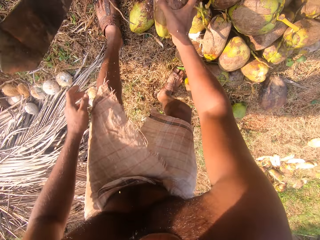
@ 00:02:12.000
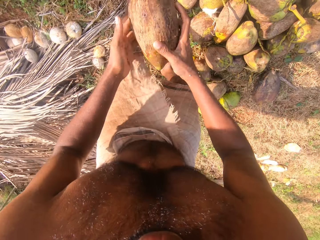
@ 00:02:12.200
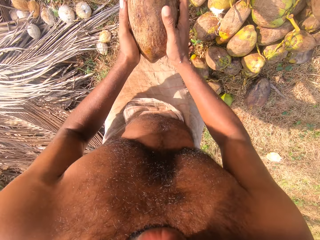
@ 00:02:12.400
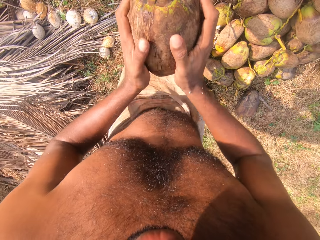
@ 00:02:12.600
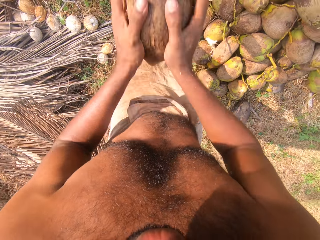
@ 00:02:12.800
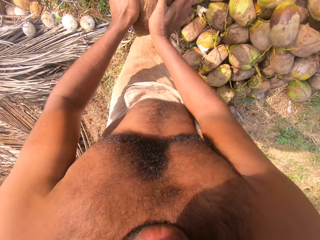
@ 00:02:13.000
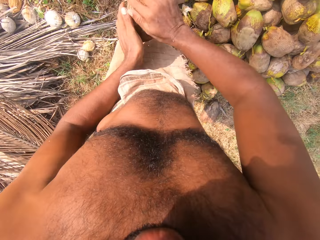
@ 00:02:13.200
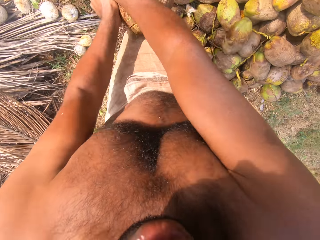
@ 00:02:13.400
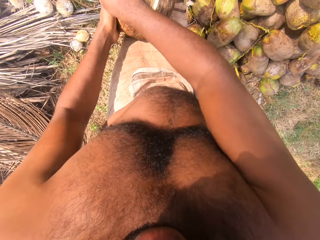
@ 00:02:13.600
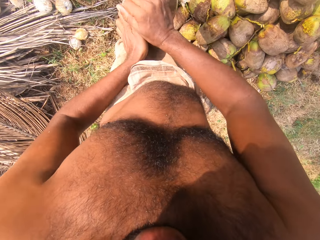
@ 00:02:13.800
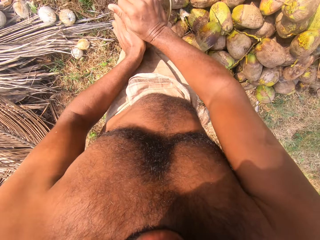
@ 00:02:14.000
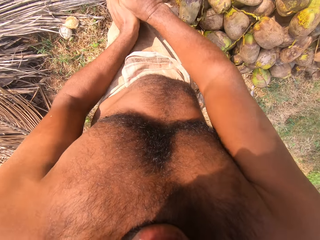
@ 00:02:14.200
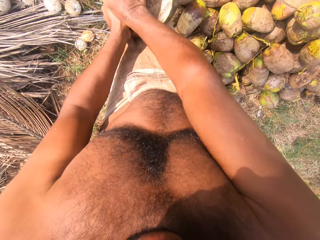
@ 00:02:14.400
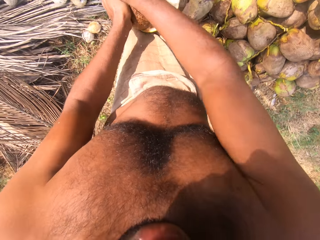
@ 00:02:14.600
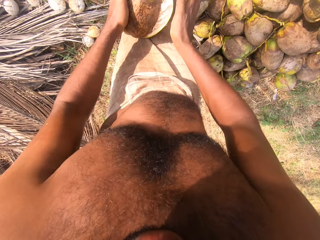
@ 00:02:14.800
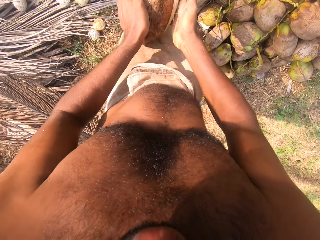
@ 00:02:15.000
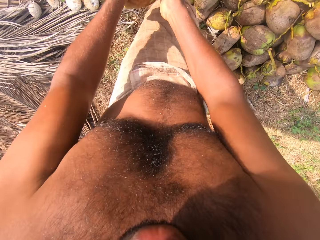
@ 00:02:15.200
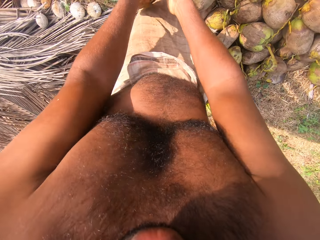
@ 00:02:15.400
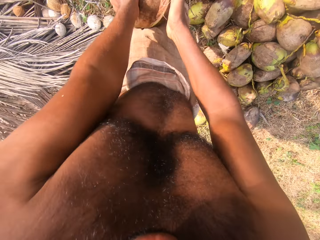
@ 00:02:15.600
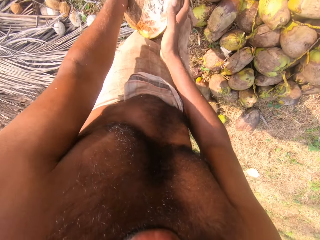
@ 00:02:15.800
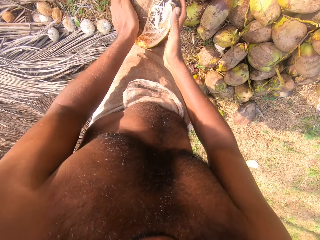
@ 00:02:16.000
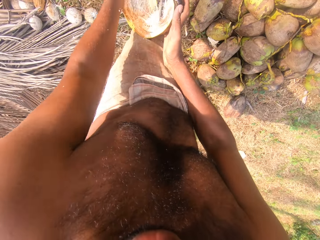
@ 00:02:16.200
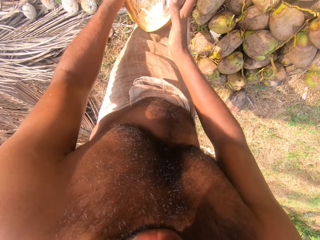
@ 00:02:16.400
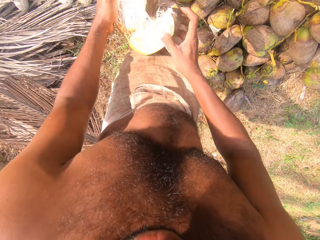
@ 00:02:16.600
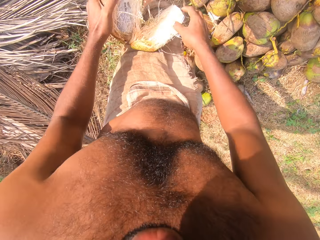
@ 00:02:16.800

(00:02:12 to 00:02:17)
The camera wearer picks up a coconut fruit from the ground with his right hand. He holds the coconut fruit with both hands. He removes the coconut husk from the coconut on the cutlass on the ground with both hands.

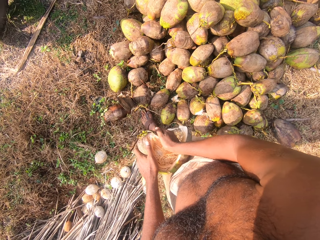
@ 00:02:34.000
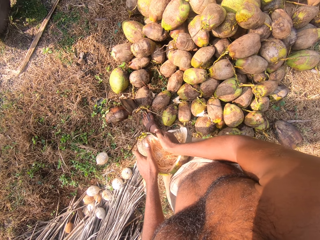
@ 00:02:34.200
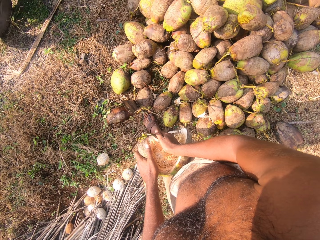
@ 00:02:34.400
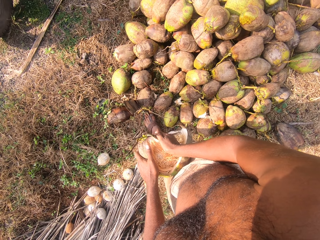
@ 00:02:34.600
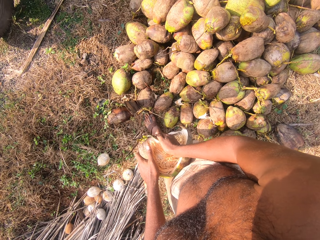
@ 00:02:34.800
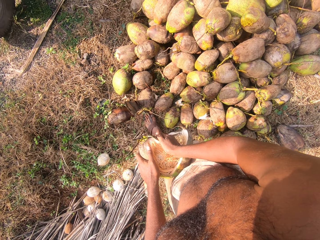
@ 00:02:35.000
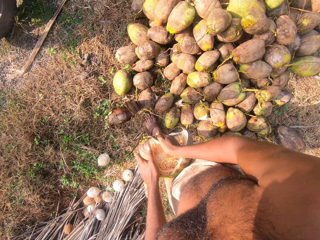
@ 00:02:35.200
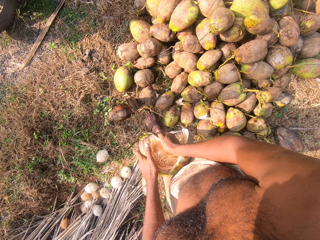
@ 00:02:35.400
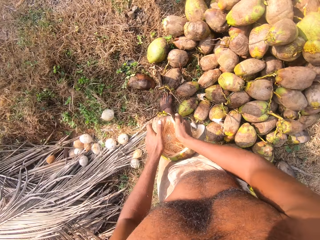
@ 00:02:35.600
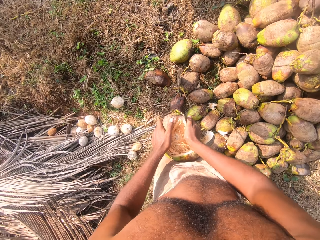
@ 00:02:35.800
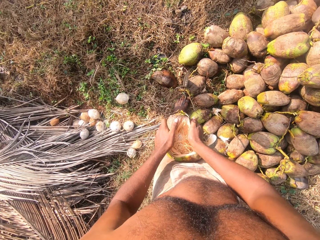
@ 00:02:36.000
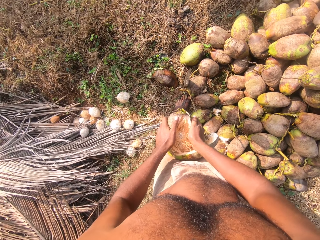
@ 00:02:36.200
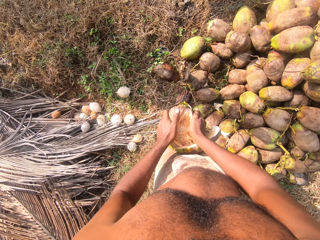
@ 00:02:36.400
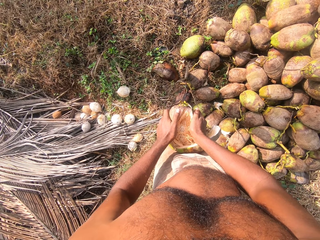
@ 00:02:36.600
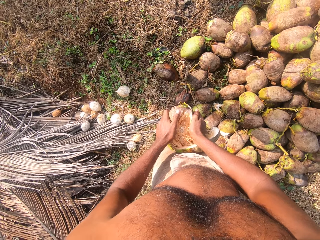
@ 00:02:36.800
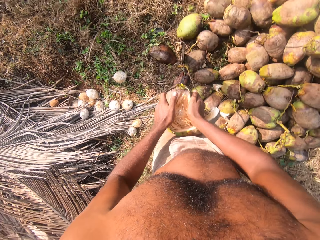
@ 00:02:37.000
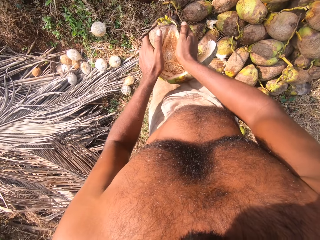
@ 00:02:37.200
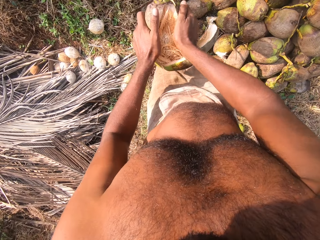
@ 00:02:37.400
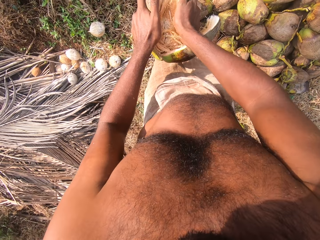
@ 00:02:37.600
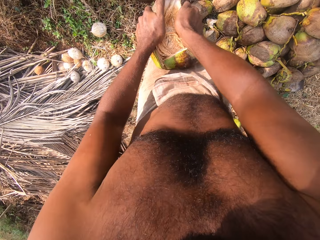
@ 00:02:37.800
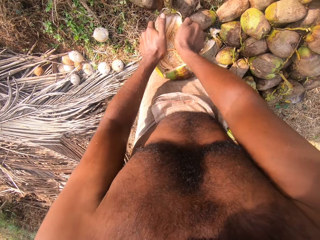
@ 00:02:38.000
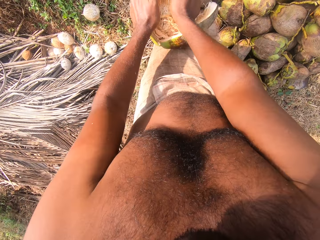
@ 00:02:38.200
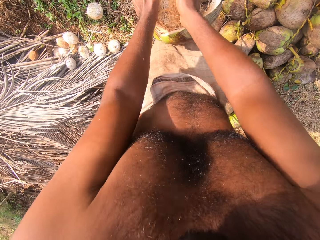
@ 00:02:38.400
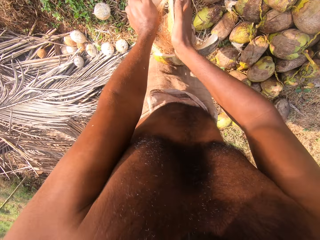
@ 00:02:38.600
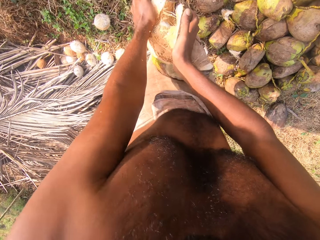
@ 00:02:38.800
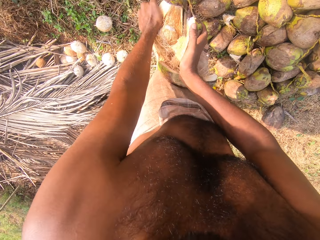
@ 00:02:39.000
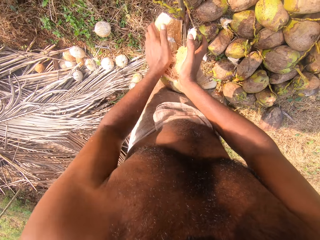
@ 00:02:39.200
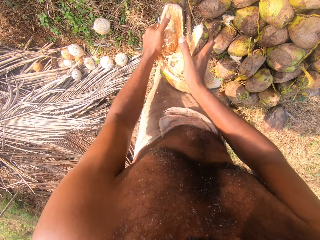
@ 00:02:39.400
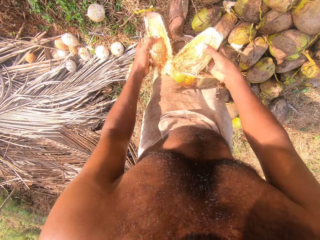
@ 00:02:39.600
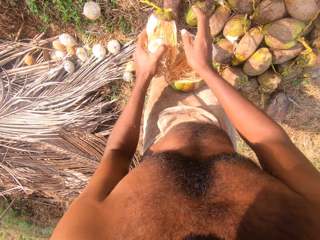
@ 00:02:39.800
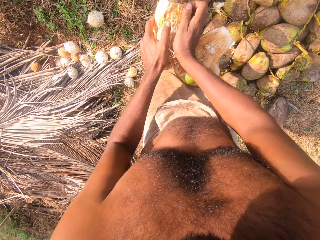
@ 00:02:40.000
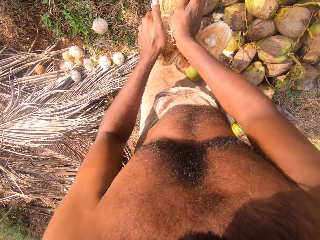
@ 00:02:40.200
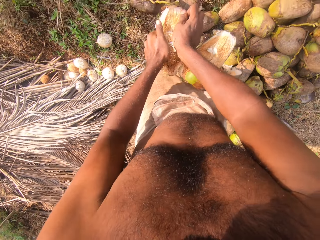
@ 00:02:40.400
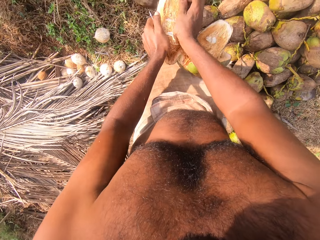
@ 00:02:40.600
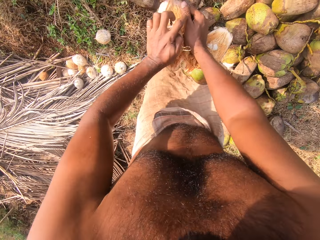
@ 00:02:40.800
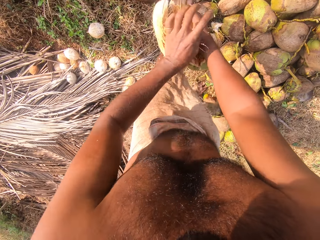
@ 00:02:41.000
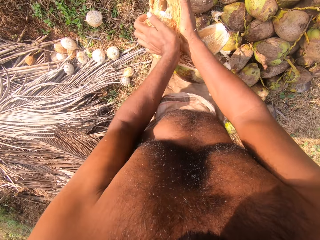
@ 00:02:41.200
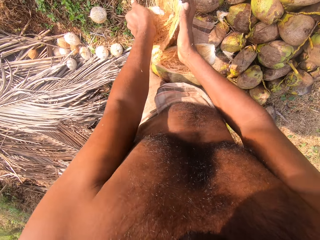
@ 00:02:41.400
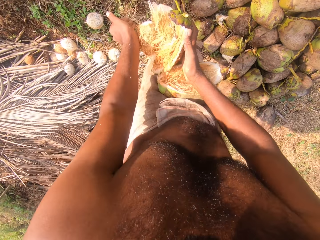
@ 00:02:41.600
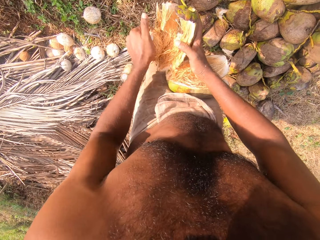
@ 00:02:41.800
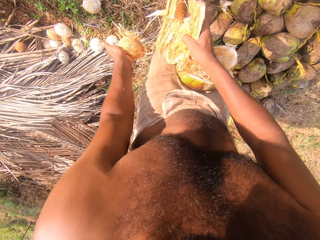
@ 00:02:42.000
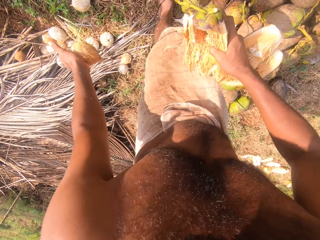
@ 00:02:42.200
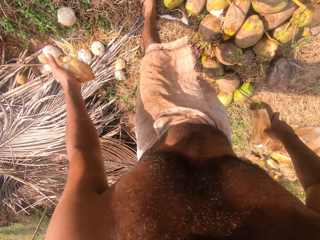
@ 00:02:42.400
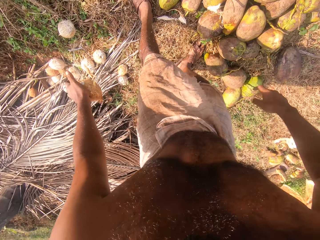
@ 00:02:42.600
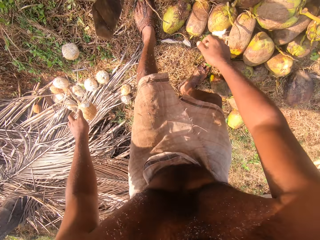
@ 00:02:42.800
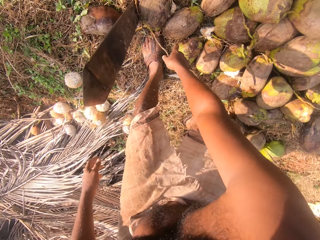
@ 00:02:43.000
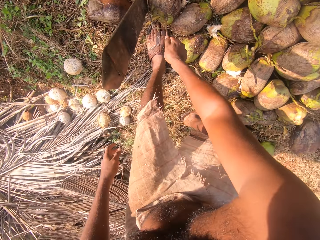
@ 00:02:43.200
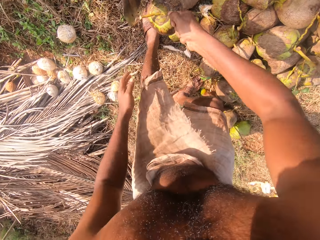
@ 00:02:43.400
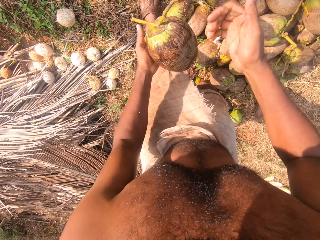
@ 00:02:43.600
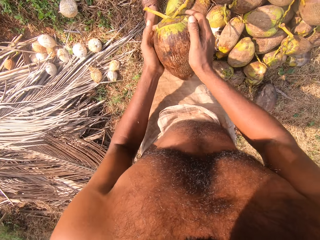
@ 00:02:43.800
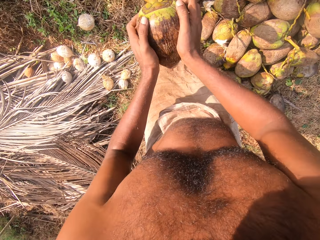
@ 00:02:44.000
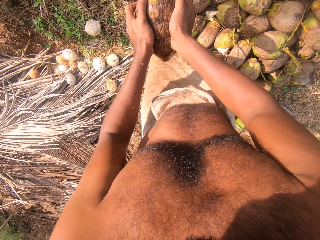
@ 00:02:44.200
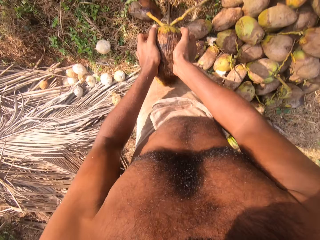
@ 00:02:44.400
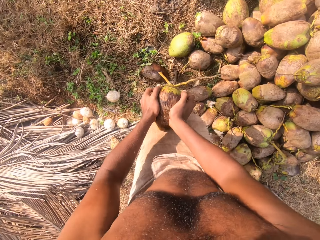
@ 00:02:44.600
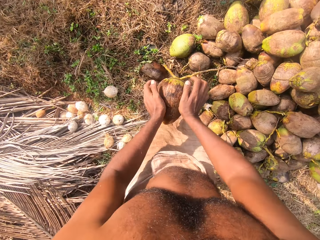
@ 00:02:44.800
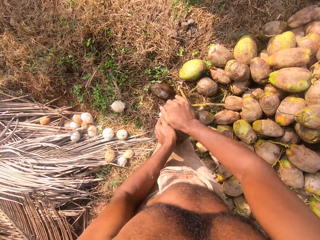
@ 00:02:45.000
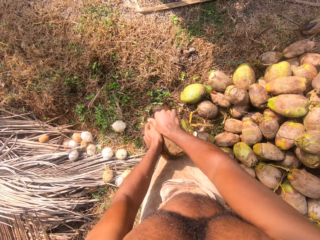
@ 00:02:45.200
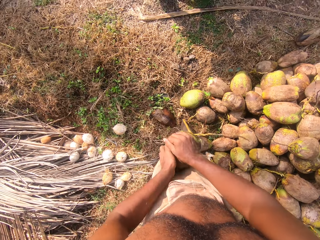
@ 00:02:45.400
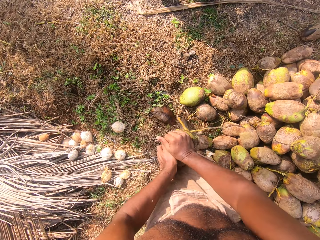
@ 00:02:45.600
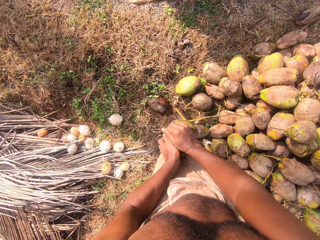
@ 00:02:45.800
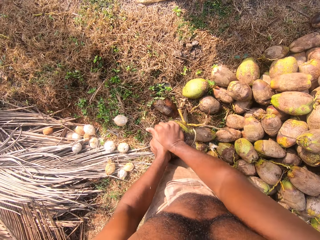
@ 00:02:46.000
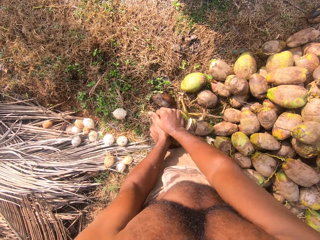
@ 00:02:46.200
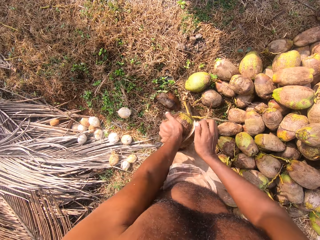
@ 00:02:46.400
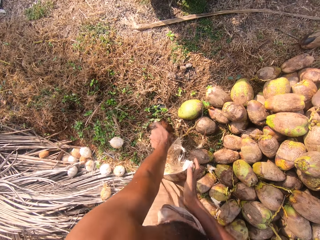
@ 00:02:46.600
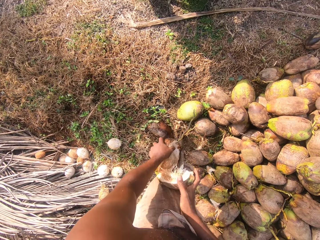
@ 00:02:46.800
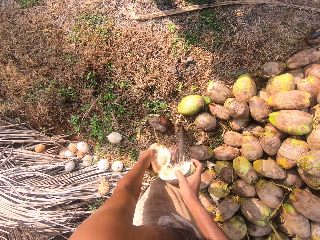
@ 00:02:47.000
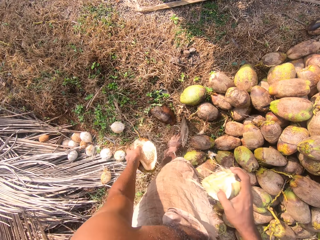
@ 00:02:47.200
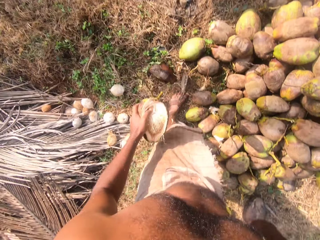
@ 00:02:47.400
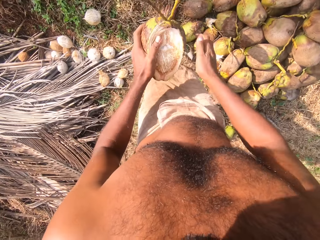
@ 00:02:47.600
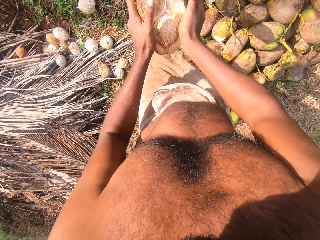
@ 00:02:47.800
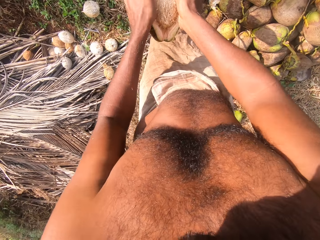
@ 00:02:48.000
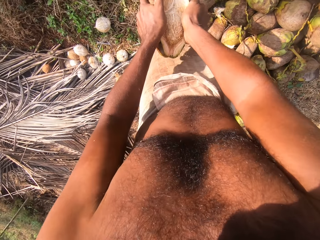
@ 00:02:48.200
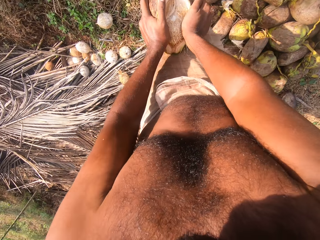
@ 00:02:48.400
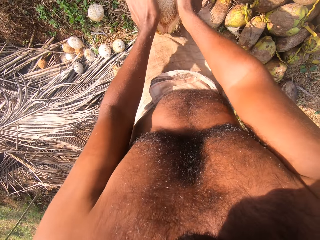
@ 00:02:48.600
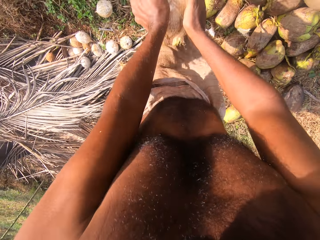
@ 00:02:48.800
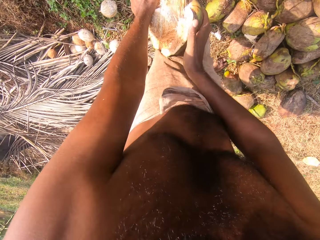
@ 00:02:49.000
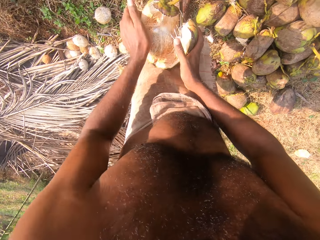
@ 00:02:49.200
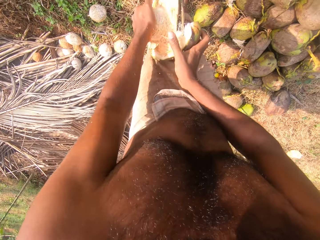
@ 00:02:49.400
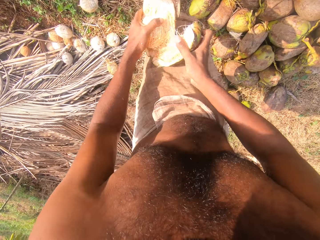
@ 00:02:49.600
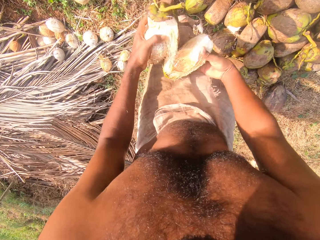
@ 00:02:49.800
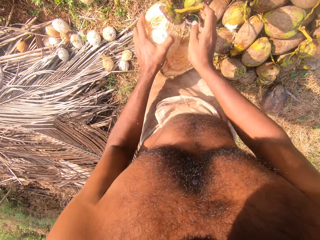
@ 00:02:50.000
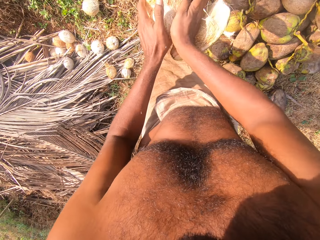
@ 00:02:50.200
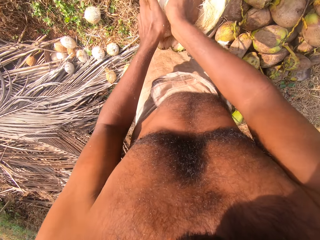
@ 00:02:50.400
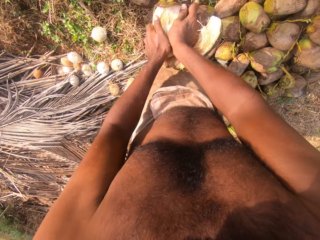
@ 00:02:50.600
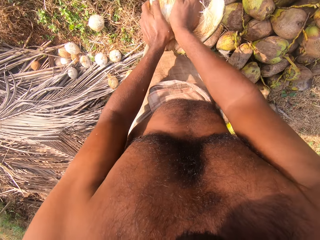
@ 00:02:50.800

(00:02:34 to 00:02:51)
The camera wearer looks on. He removes the coconut husk. He drops the coconut husk on the ground with his right hand. He drops the coconut on the ground with his left hand. He picks up a coconut fruit from the ground with his right hand. He holds the coconut fruit with both hands. He removes the coconut husk from the coconut on the cutlass on the ground with both hands. He drops the coconut husk on the ground with his right hand. He removes the coconut husk from the coconut on the cutlass on the ground with both hands.
